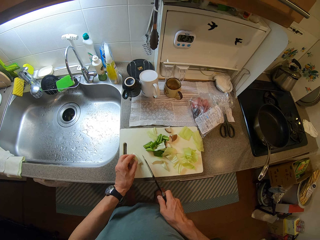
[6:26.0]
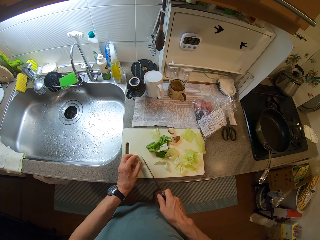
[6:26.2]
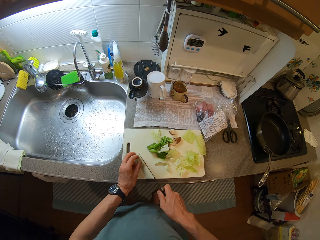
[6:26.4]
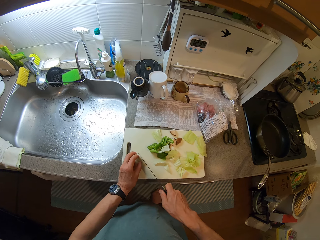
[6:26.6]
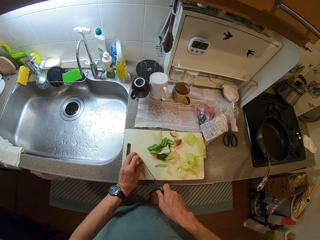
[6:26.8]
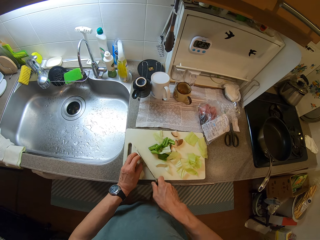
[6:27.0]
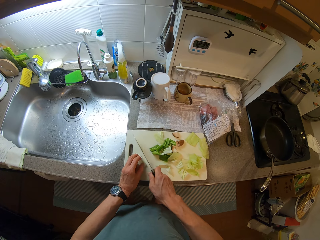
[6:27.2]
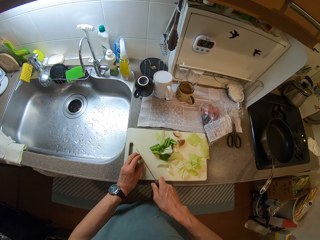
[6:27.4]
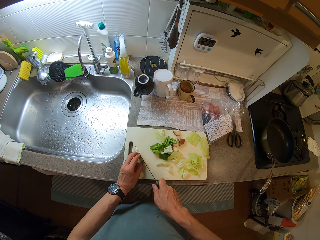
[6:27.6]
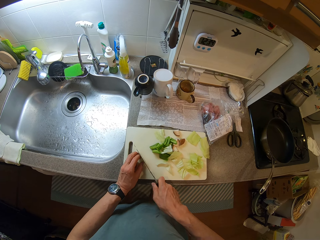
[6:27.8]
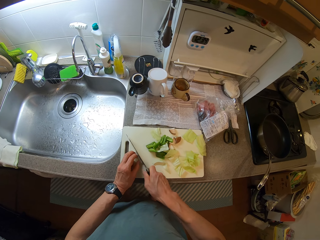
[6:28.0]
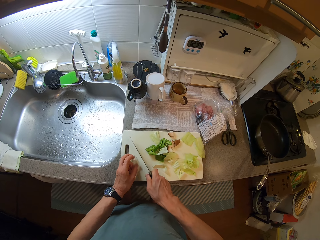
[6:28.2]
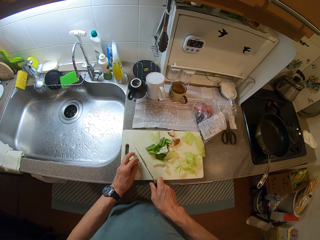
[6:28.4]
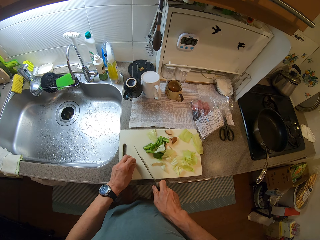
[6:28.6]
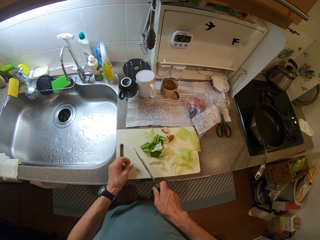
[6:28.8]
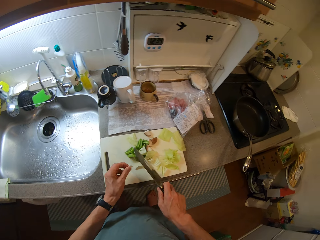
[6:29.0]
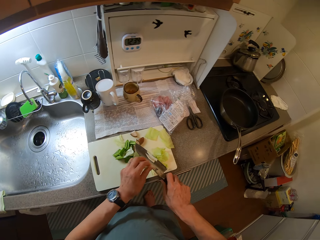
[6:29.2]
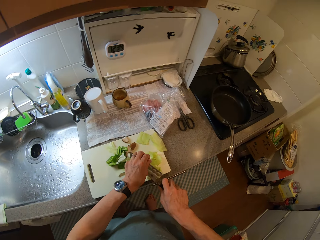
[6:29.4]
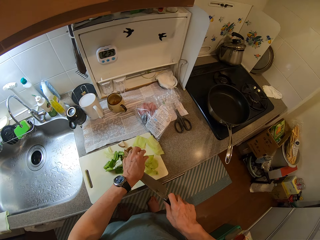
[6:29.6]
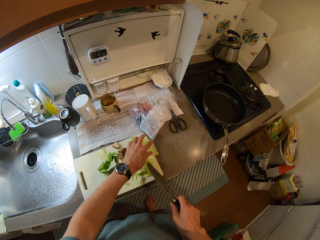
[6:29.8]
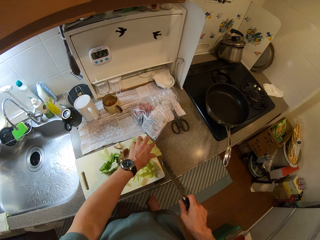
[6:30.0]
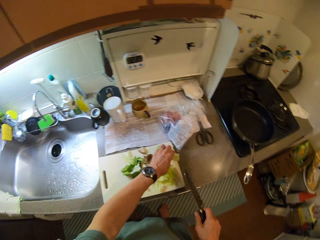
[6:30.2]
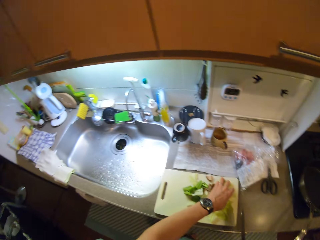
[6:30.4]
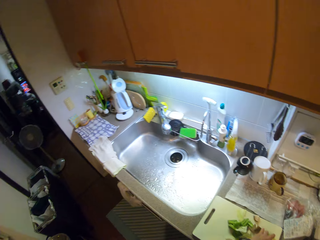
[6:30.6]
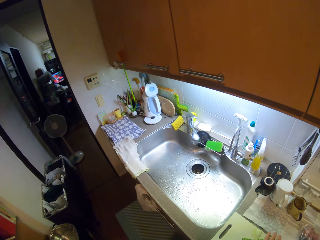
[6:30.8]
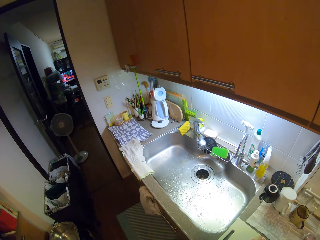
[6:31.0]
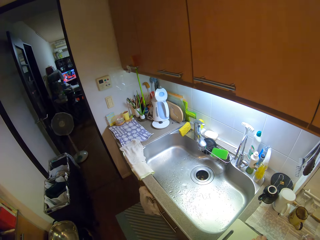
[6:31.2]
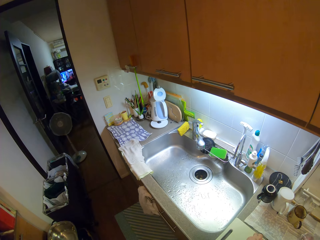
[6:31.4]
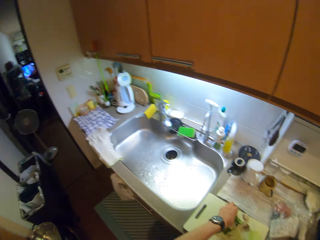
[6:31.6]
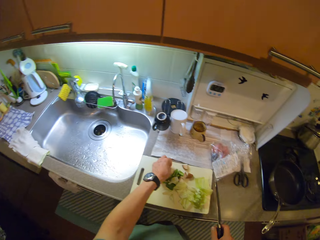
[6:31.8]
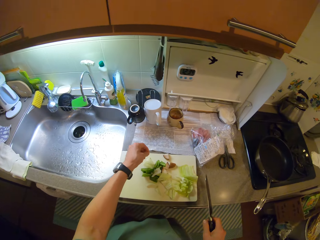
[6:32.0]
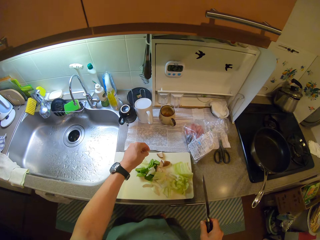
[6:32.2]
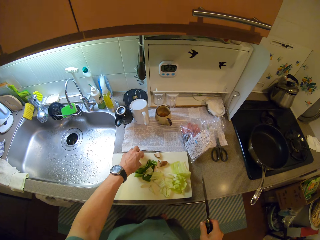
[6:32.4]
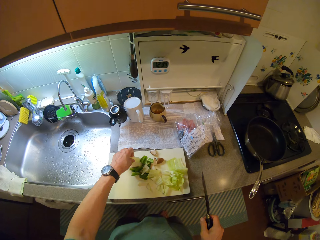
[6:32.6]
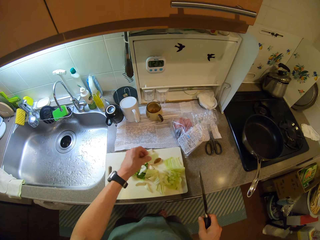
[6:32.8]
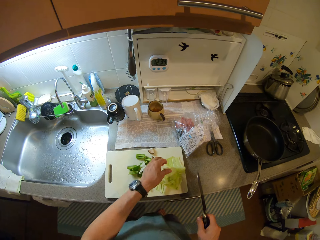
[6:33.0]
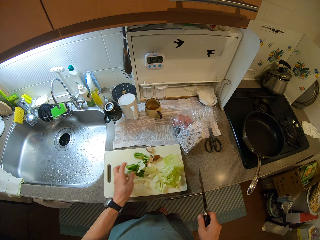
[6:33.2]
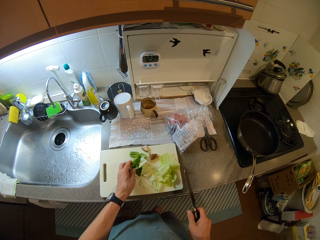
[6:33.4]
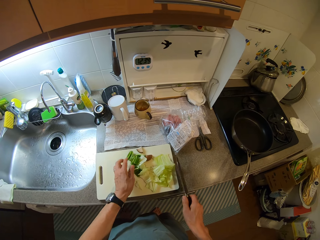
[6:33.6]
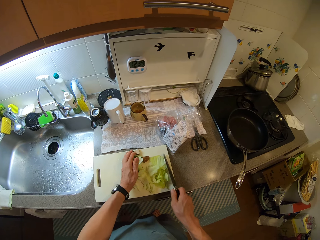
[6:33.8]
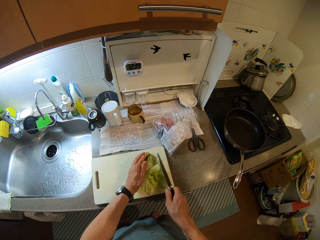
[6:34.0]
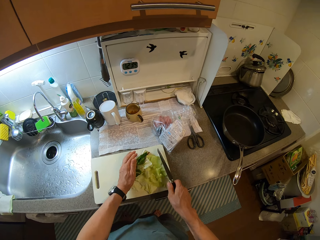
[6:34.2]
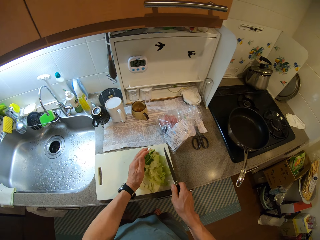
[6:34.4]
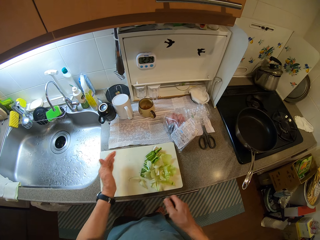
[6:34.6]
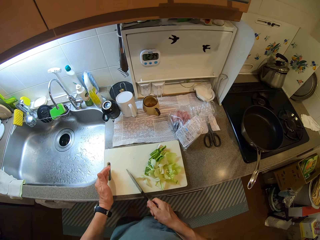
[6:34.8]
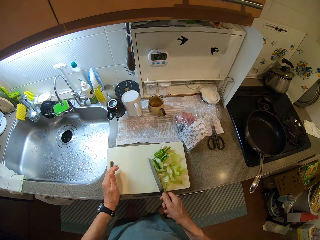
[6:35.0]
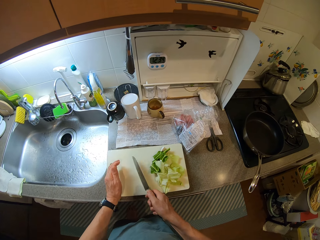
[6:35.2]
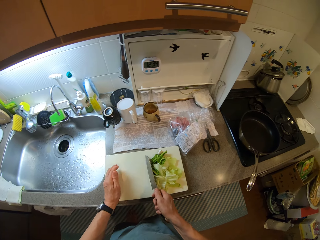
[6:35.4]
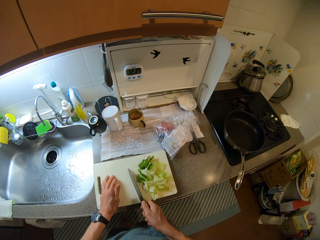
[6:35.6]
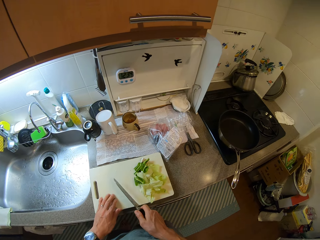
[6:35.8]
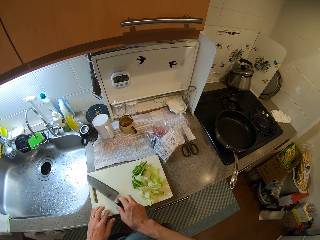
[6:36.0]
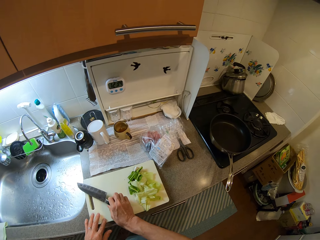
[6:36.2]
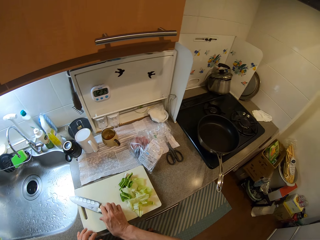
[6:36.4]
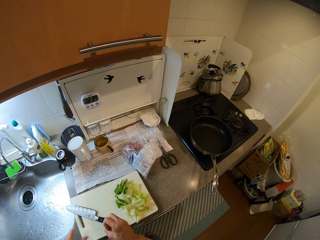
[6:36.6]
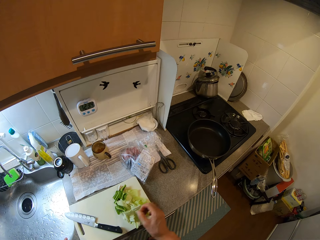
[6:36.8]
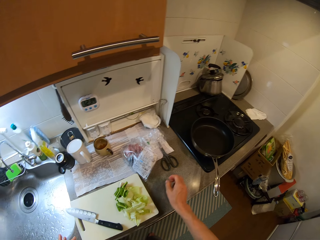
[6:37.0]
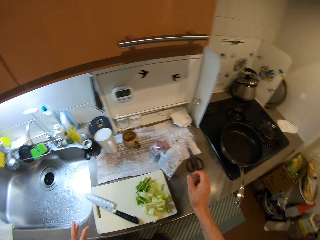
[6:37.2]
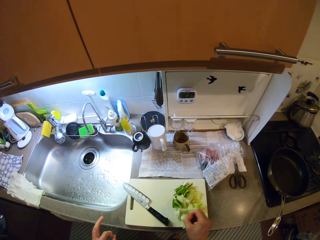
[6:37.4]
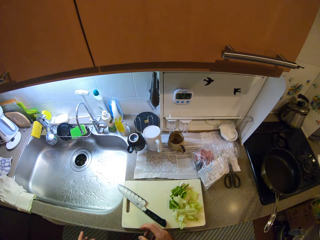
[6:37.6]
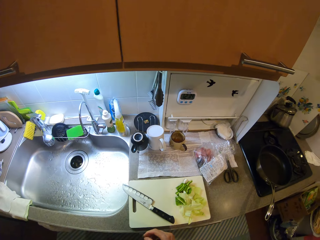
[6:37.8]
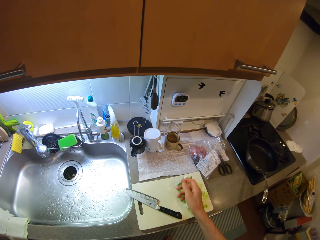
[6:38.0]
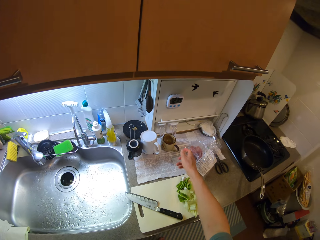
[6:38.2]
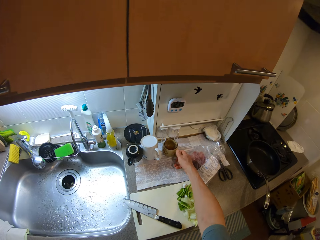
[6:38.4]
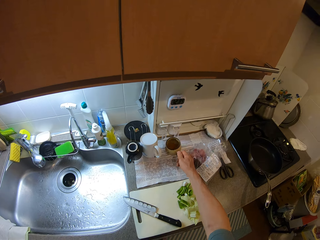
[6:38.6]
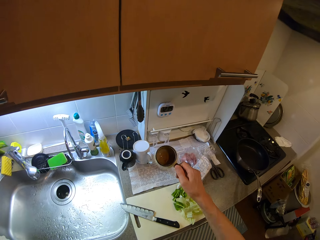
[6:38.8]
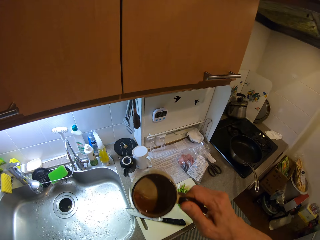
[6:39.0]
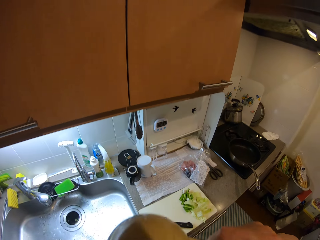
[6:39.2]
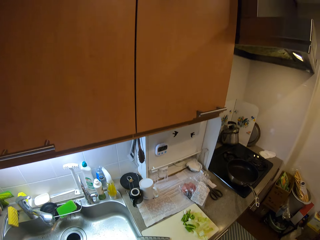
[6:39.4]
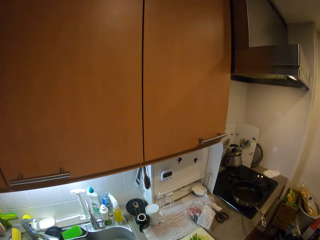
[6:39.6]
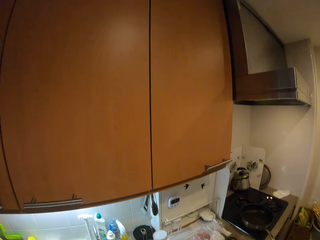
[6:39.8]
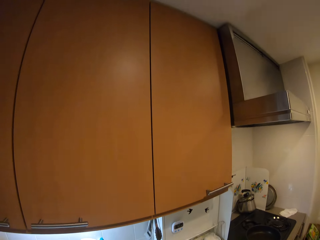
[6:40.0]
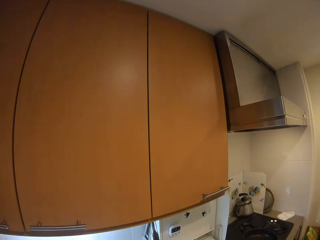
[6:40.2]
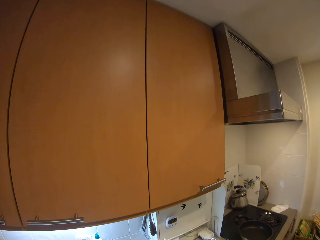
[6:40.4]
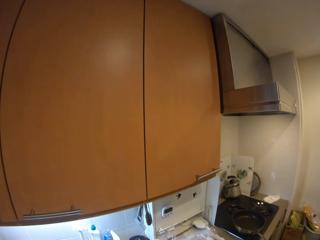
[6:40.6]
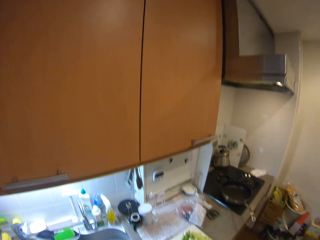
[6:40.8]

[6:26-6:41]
The camera wearer holds a white cabbage leaf piece. They cut the white cabbage leaf with a knife. They pick a white cabbage leaf piece from the chopping board. They turn the knife. They remove the white cabbage leaf pieces from the knife. They hold a white cabbage leaf. They look around. They pick a white cabbage leaf piece from the chopping board. They place a white cabbage leaf on the others. They put the green capsicum pieces and white cabbage leaf pieces together. They push the white cabbage pieces with the knife. They place the knife on the chopping board. They pick a cup from the sink table. They lift the cup. They drink from the cup.

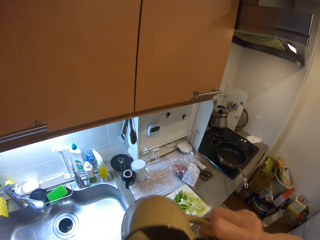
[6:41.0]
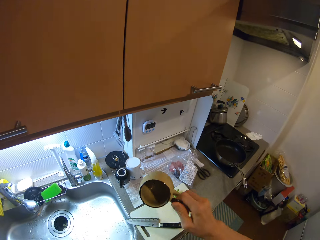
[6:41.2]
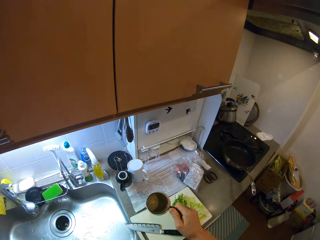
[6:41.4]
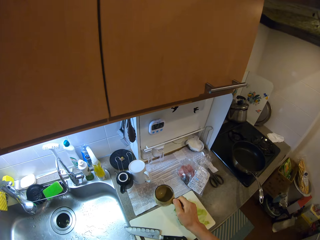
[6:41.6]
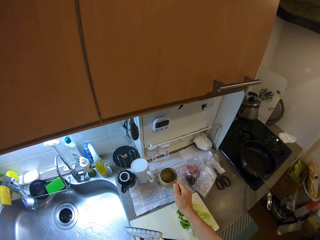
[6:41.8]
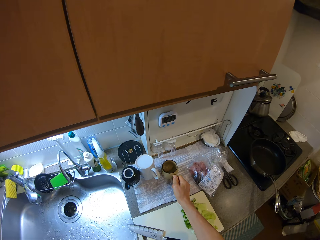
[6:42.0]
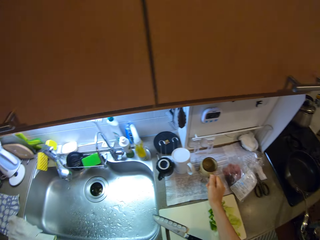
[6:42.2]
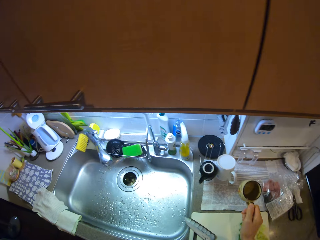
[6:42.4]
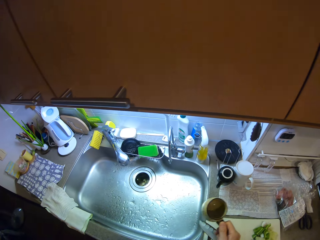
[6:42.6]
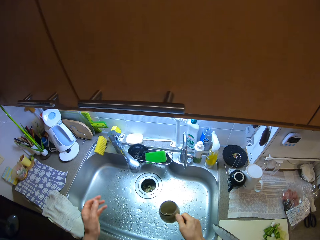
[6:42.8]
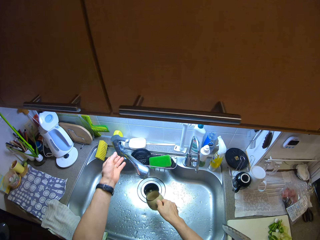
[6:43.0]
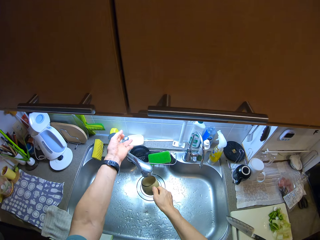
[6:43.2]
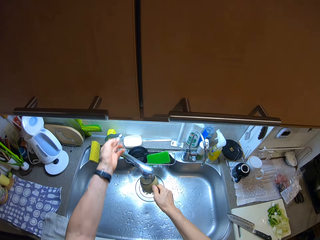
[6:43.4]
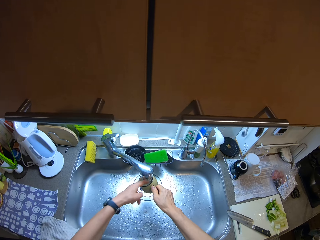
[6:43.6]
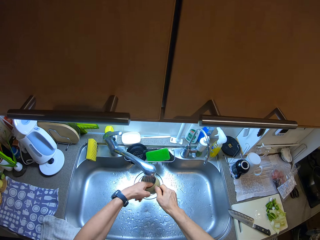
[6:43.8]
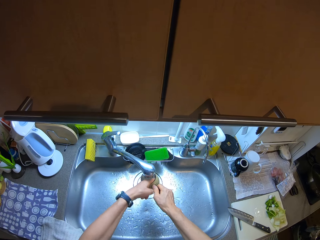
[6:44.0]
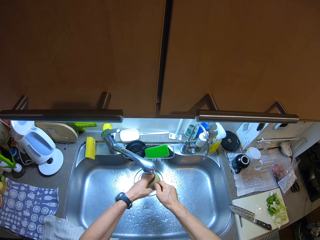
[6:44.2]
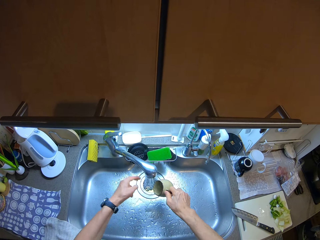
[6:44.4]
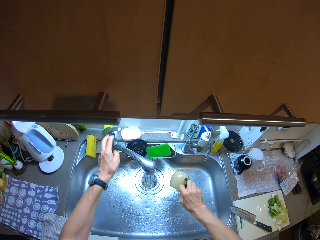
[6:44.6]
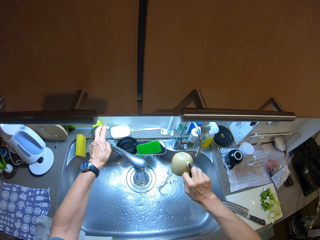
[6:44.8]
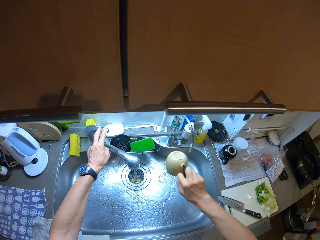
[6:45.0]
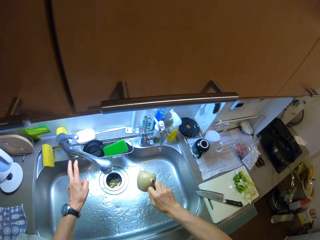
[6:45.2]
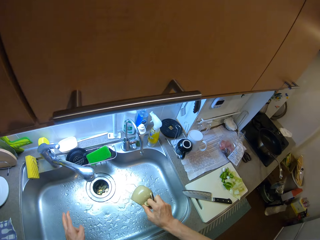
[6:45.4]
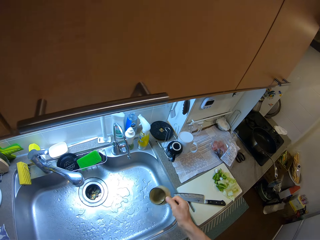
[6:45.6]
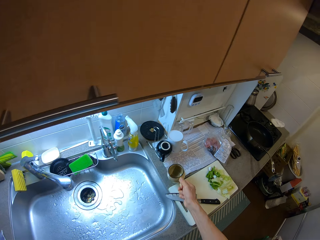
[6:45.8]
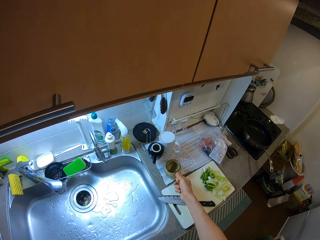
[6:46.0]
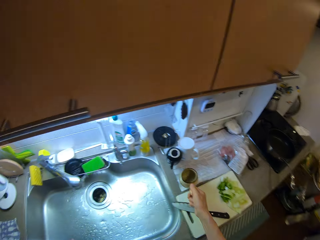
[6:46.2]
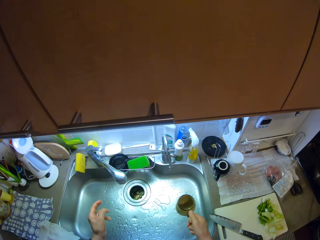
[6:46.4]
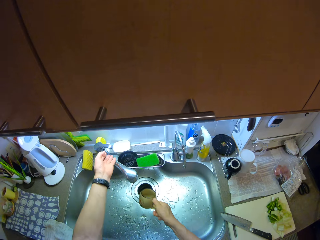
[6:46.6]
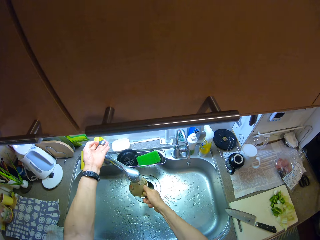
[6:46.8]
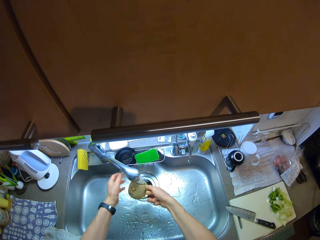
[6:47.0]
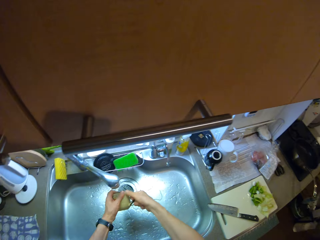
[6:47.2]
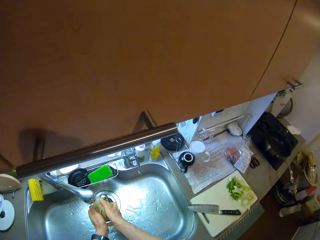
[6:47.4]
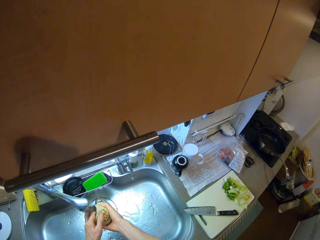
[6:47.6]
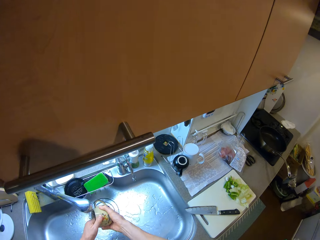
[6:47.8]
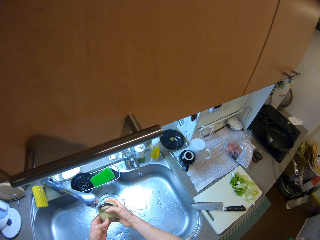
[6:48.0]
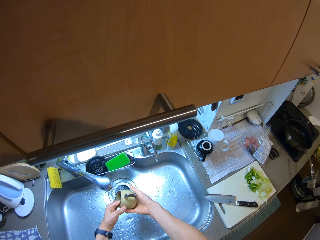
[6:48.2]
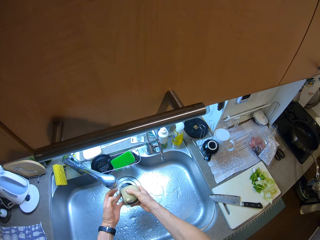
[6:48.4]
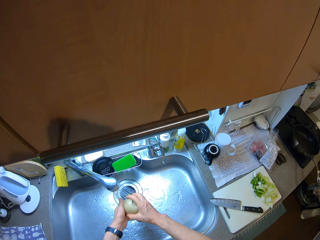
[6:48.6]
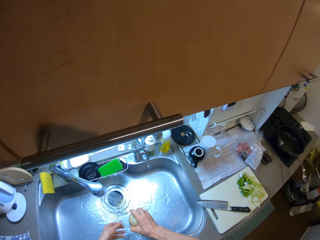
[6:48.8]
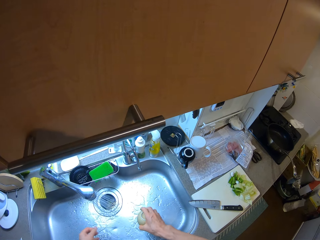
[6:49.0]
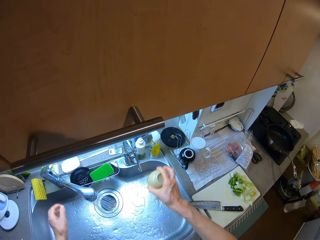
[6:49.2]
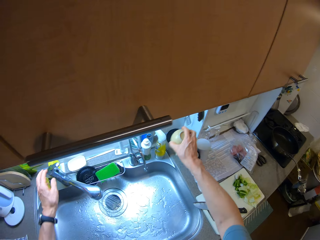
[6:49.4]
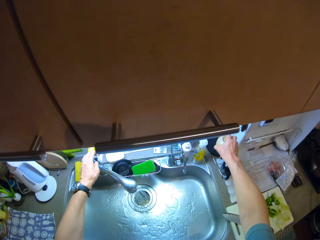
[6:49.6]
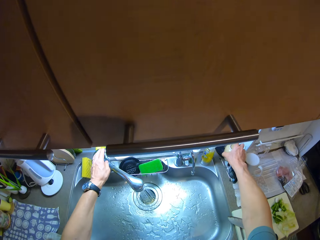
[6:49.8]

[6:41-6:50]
The camera wearer places the cup on a sink table. They hold the cup. They open a tap. They rinse the cup. They pour water from the cup. They close the tap. They place the cup on the sink table. They hold the cup. They open the tap. They rinse the cup.
